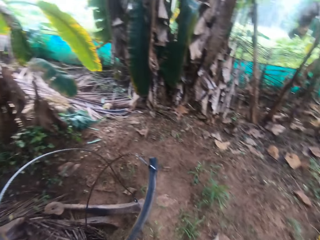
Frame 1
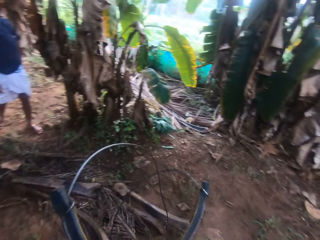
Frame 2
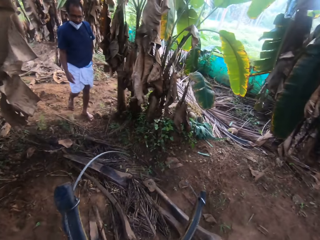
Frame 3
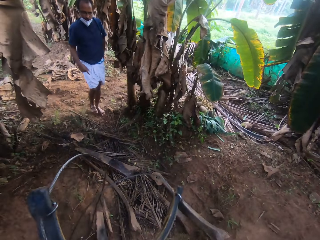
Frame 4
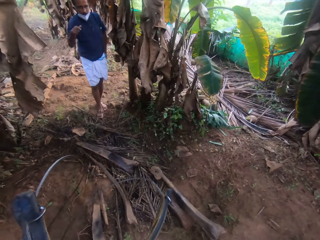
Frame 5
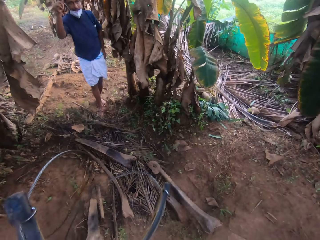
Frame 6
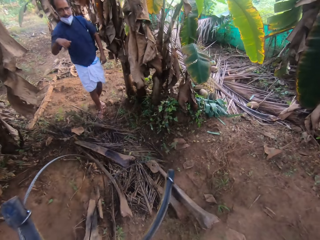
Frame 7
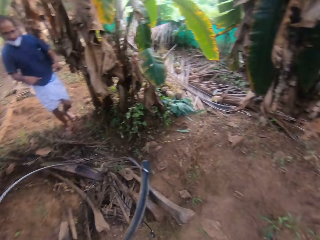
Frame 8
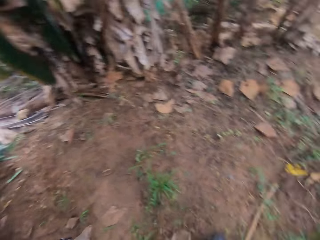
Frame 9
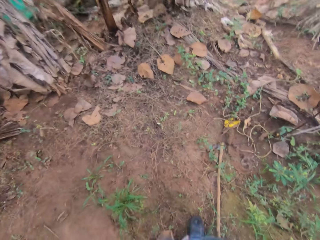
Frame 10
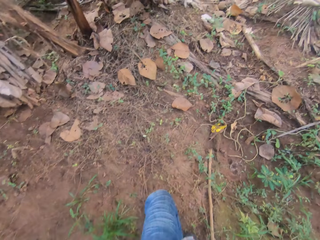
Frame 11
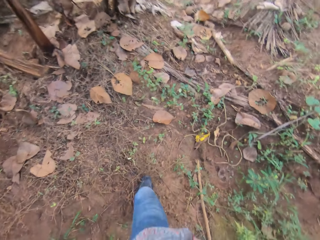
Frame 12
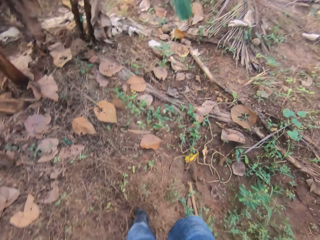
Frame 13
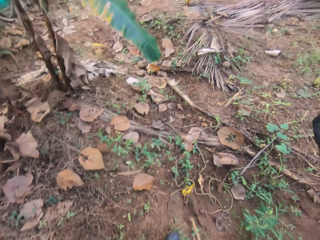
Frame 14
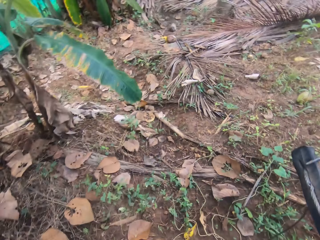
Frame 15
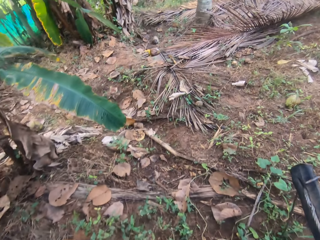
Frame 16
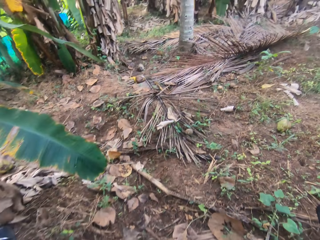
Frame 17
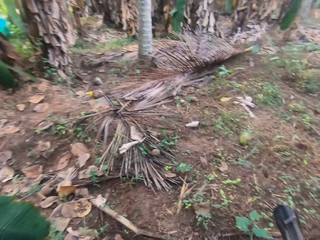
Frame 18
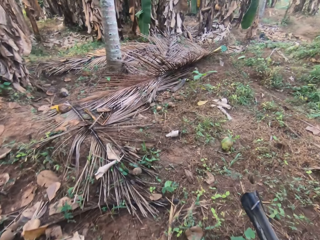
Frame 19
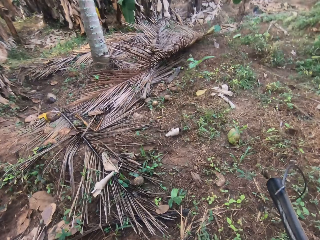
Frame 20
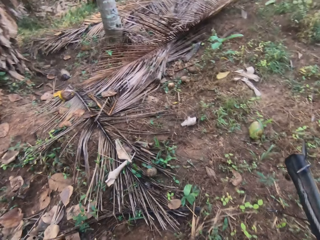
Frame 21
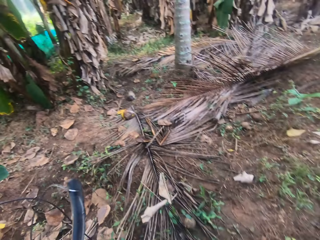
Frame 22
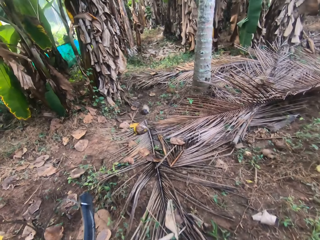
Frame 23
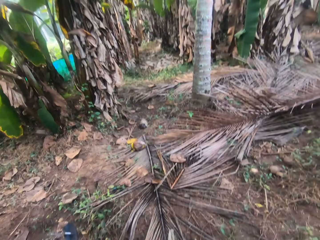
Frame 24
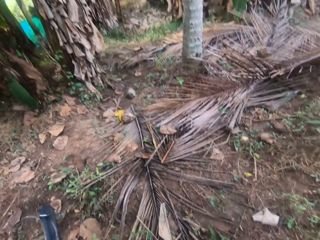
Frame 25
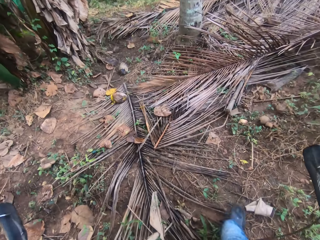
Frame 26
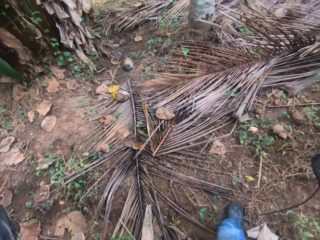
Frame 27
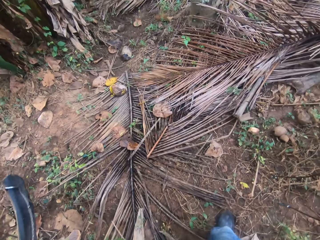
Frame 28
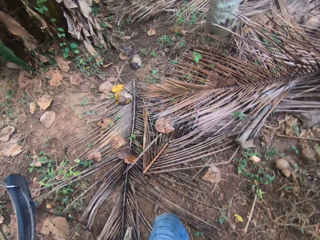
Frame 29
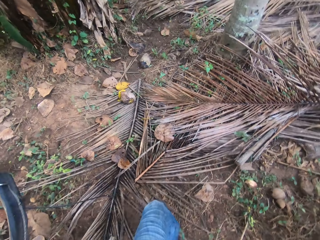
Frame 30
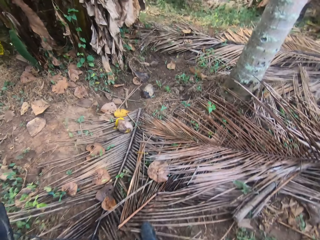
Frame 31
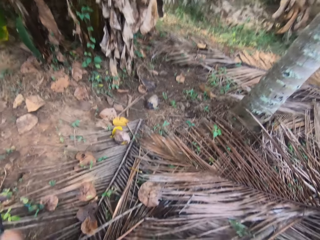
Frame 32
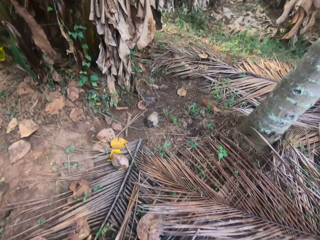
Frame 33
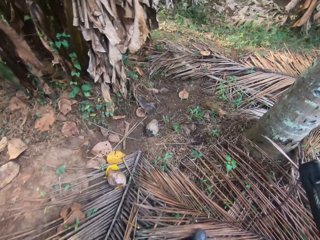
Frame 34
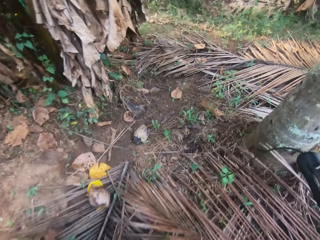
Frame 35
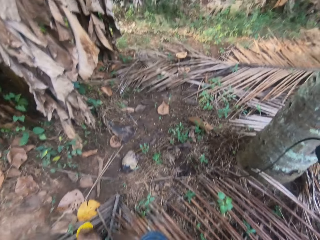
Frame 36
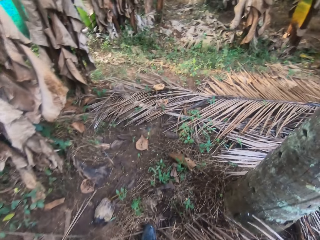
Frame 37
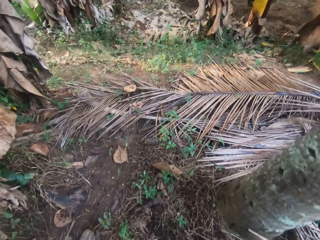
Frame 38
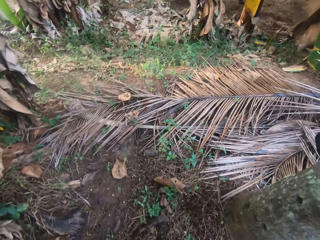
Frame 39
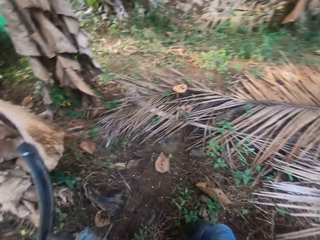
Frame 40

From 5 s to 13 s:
The camera wearer looks around. They walk in the garden.

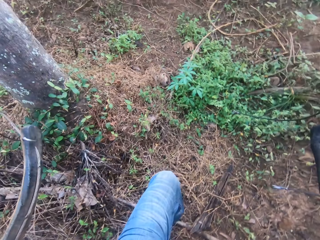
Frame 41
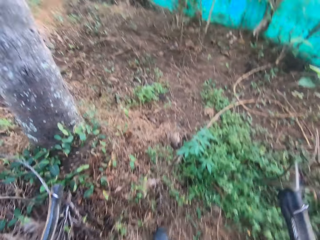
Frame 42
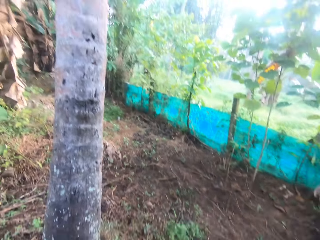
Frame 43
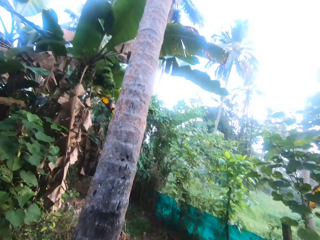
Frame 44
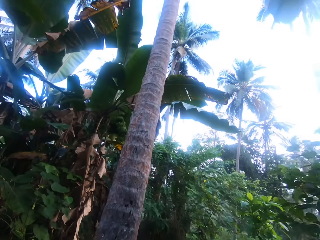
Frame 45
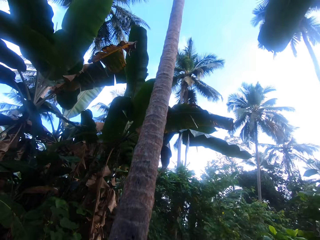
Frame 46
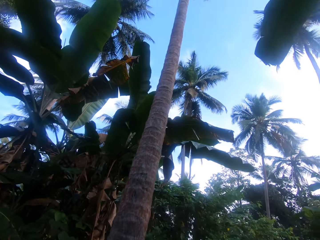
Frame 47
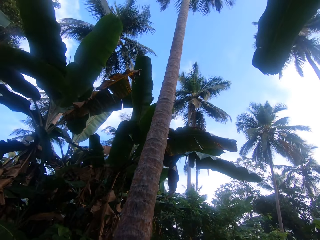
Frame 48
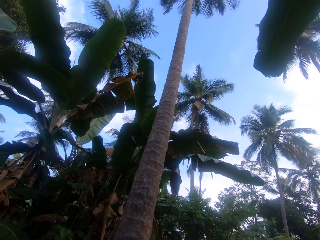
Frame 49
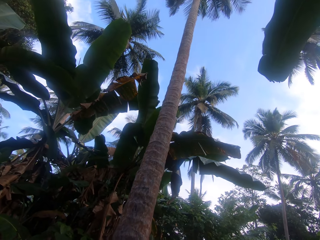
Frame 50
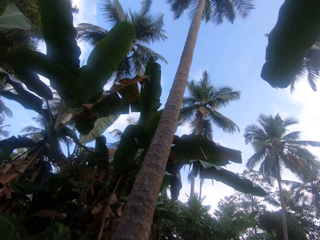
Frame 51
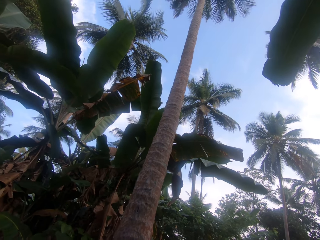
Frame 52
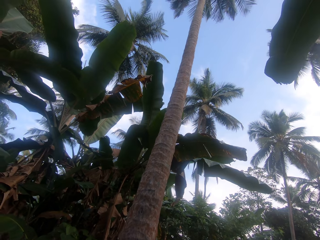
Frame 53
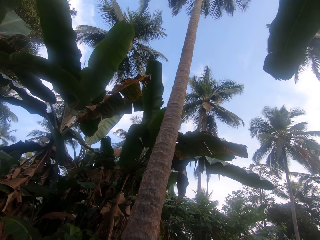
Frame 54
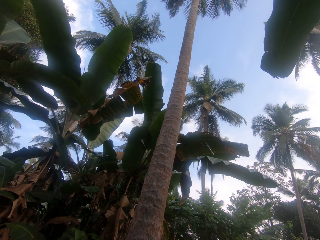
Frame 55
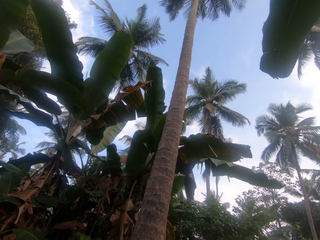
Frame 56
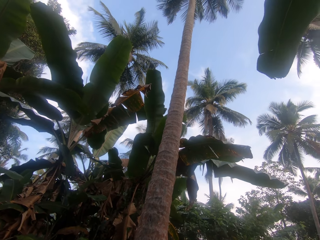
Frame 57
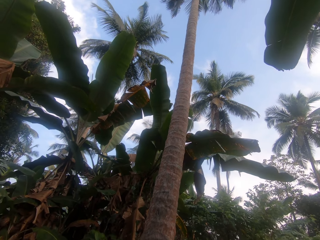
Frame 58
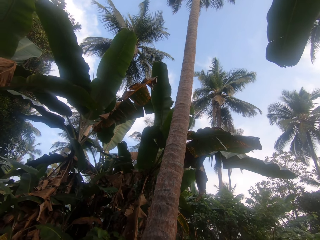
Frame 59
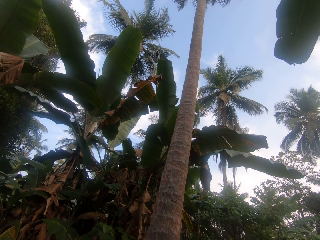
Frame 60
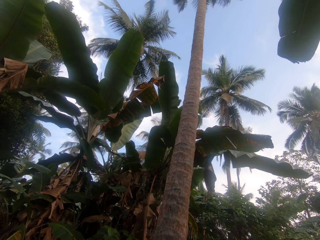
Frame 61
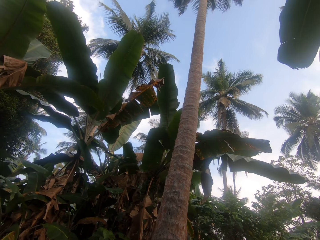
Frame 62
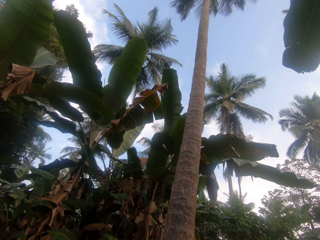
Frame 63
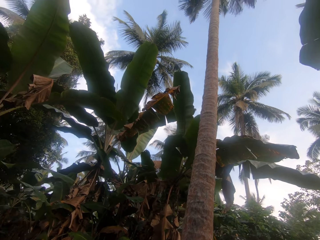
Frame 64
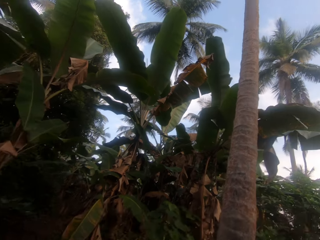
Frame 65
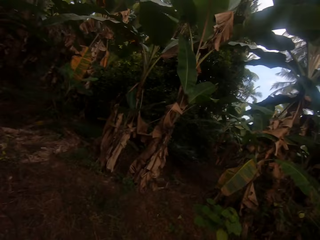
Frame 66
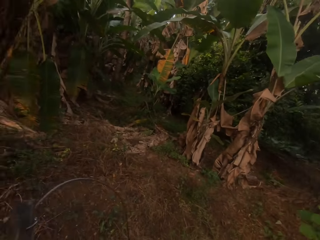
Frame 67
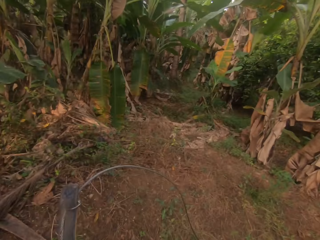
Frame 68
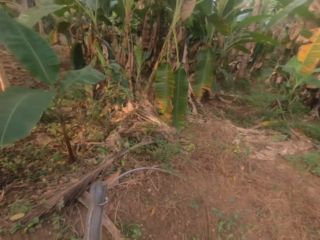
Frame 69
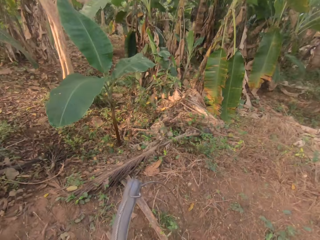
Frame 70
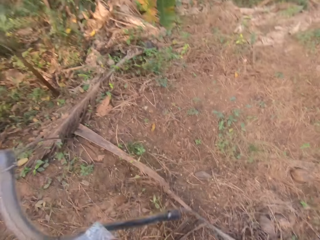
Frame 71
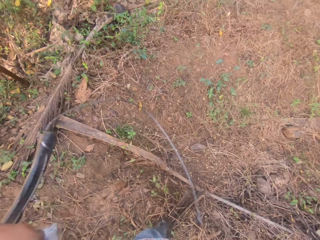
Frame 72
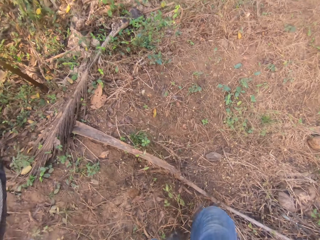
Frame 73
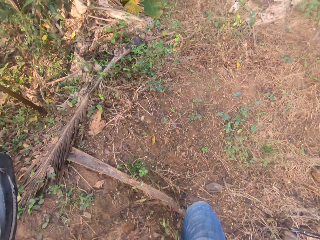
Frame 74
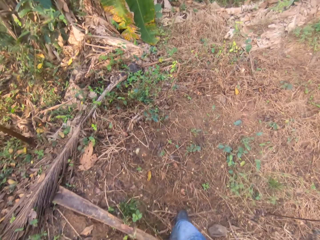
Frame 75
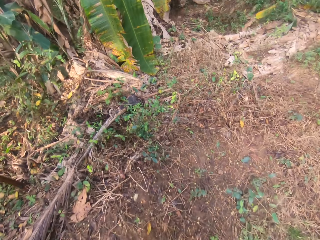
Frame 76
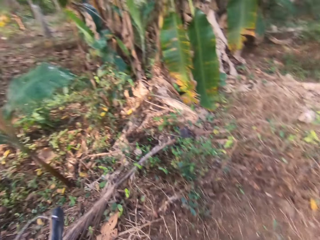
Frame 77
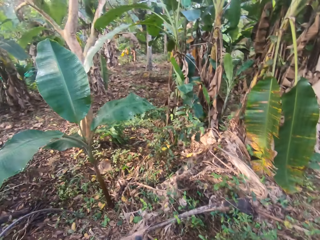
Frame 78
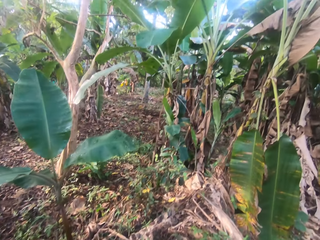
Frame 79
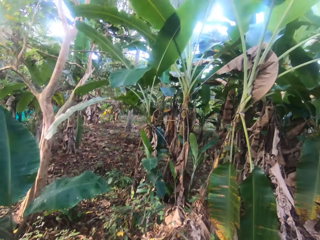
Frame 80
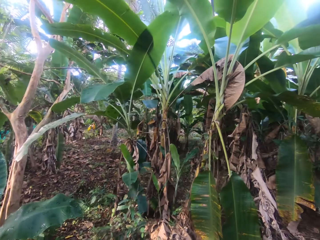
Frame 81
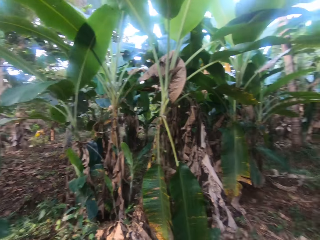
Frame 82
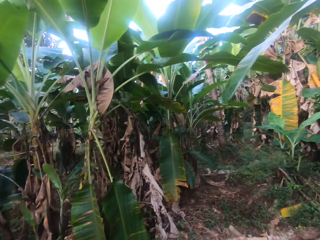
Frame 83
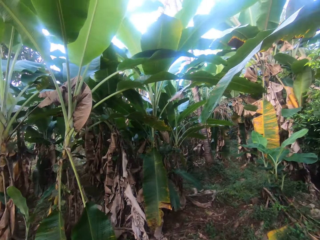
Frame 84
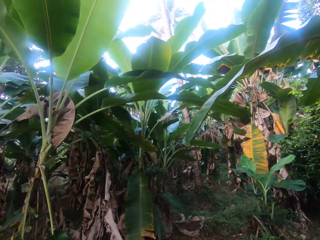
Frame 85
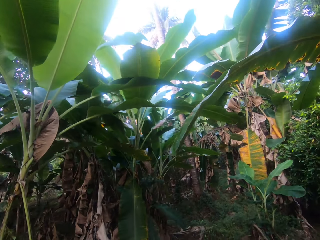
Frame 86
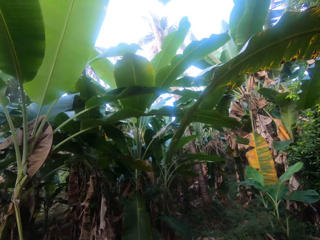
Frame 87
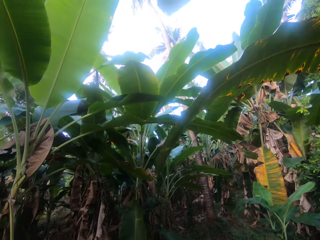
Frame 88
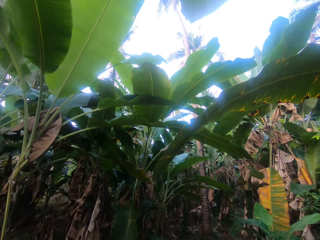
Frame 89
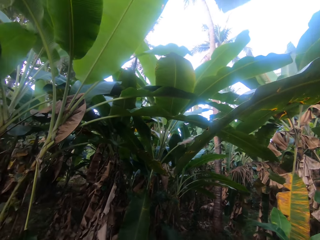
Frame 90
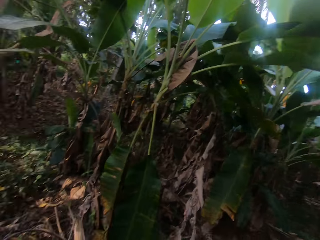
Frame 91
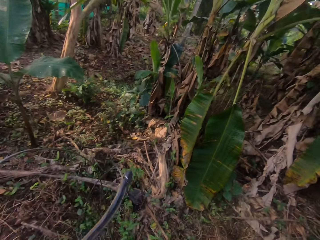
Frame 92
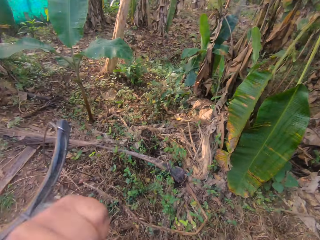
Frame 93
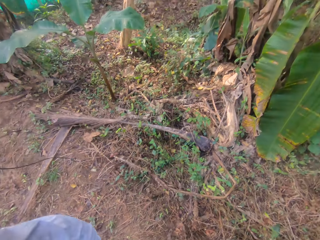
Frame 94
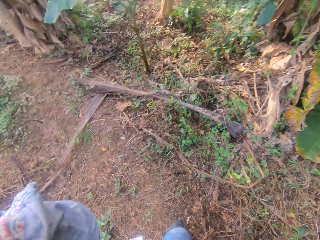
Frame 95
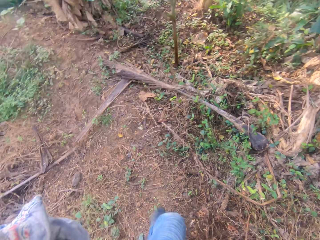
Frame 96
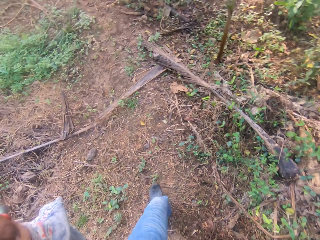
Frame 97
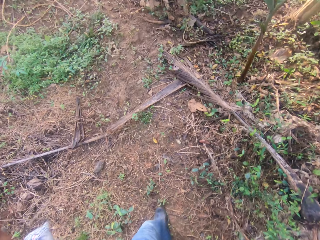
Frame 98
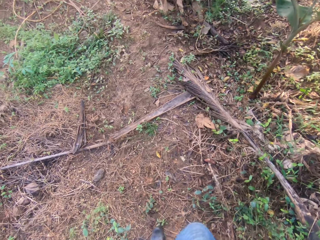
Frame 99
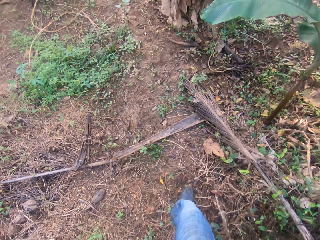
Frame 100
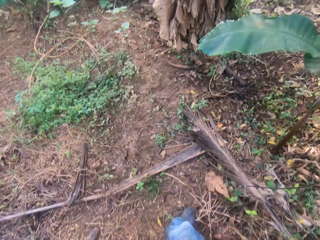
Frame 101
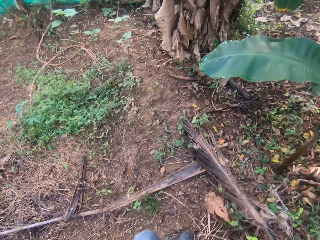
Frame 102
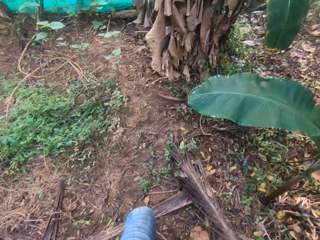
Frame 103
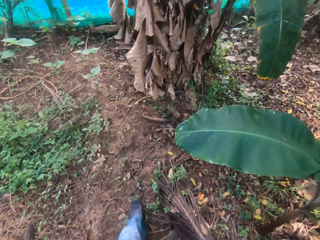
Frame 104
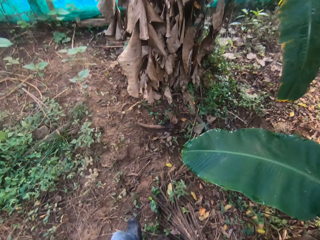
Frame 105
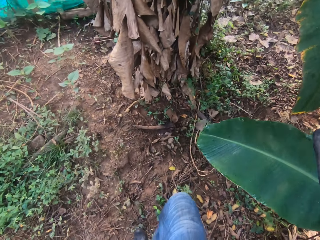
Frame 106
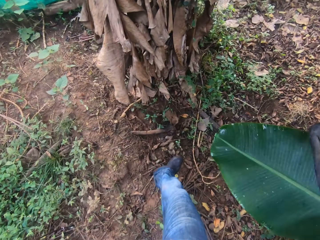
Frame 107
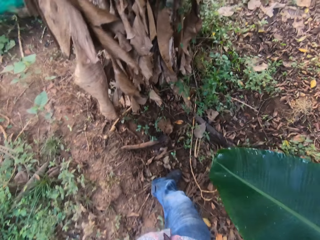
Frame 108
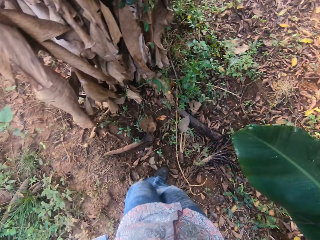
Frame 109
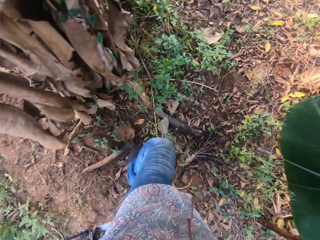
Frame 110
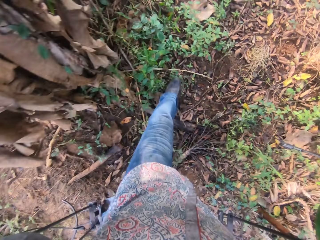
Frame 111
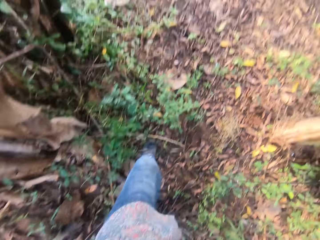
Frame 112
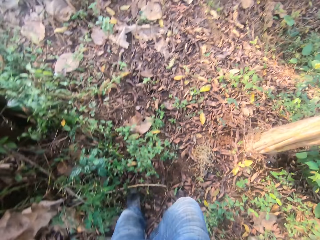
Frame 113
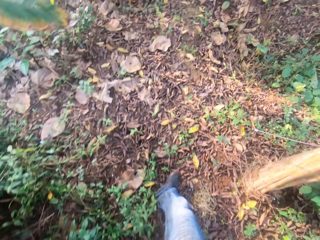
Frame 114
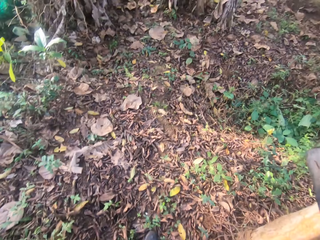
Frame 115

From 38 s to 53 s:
The camera wearer looks at the coconut tree. They look around. They walk in the garden. A man interacts with the camera wearer.
